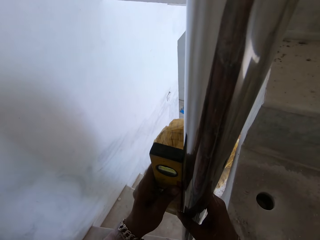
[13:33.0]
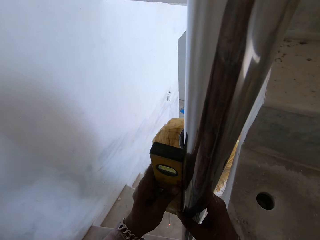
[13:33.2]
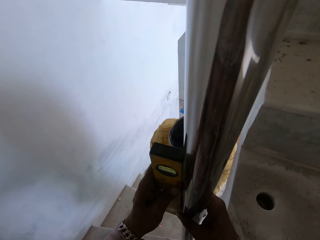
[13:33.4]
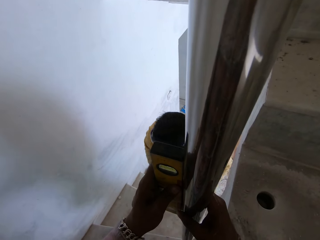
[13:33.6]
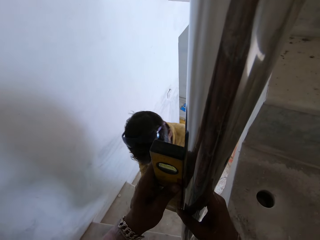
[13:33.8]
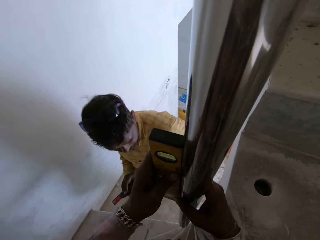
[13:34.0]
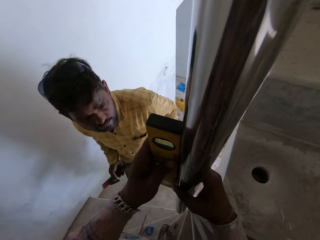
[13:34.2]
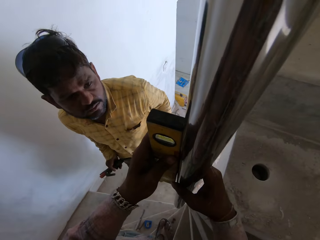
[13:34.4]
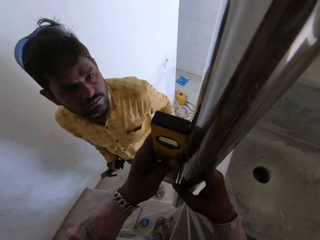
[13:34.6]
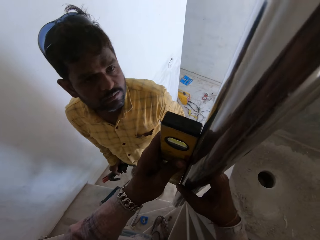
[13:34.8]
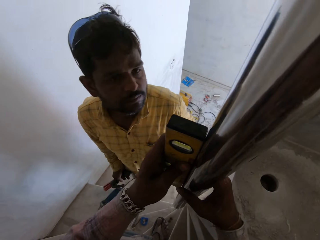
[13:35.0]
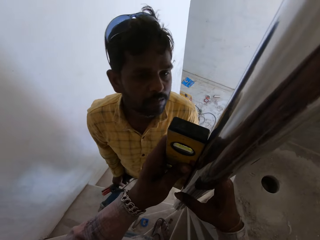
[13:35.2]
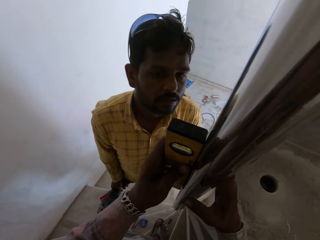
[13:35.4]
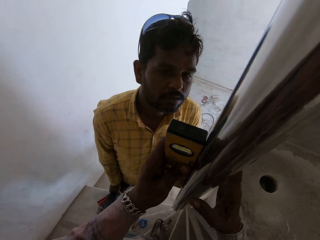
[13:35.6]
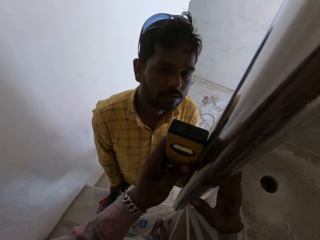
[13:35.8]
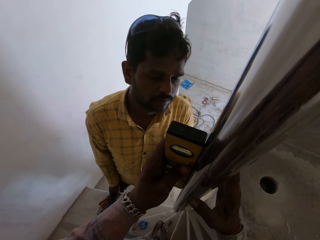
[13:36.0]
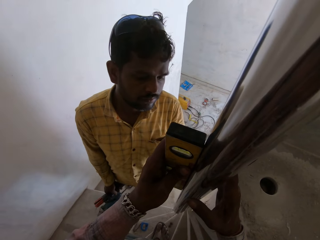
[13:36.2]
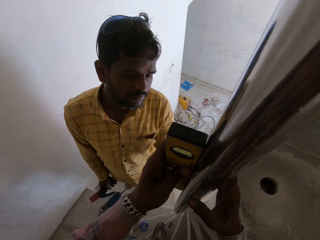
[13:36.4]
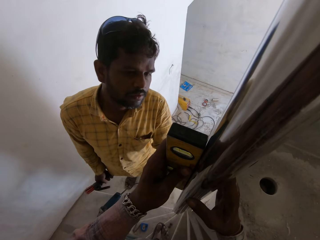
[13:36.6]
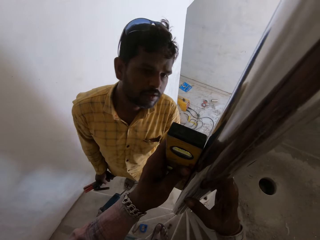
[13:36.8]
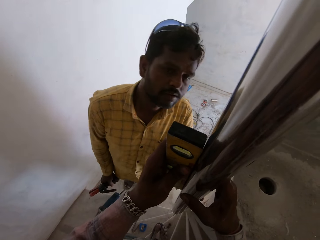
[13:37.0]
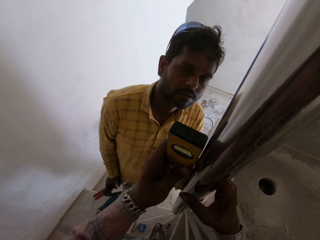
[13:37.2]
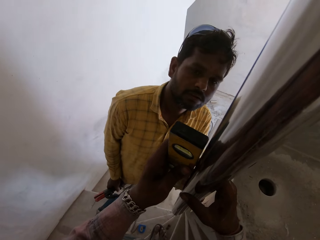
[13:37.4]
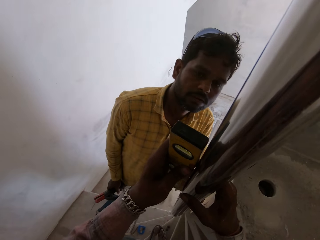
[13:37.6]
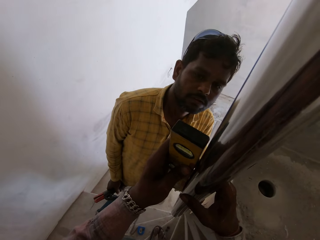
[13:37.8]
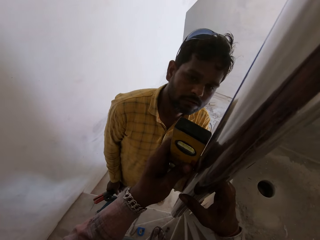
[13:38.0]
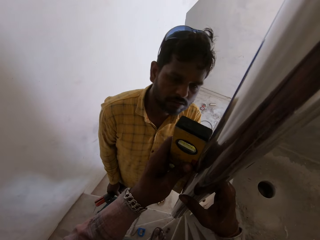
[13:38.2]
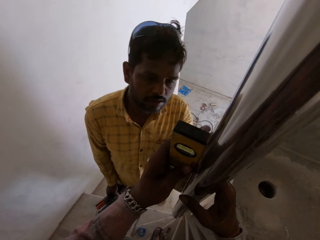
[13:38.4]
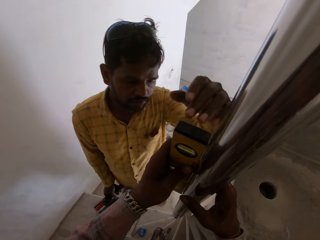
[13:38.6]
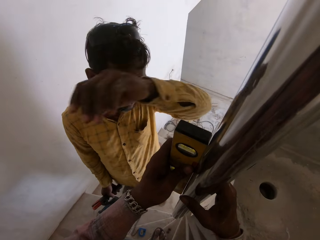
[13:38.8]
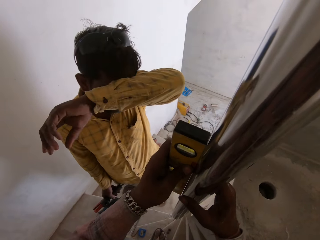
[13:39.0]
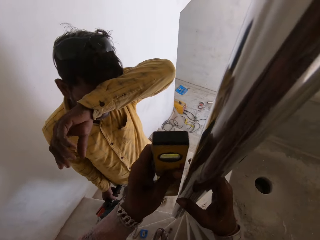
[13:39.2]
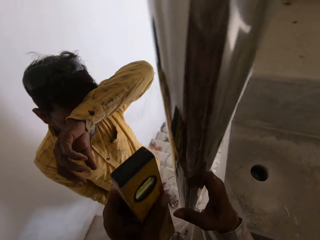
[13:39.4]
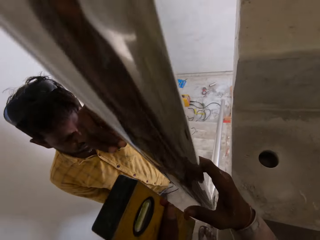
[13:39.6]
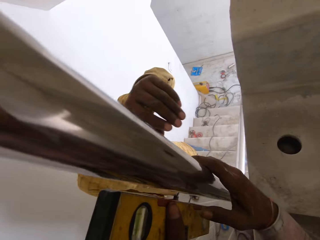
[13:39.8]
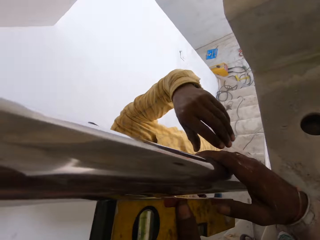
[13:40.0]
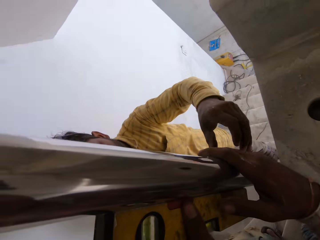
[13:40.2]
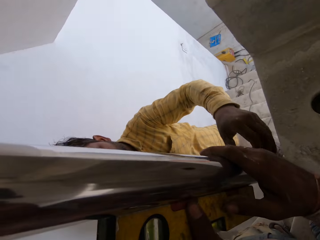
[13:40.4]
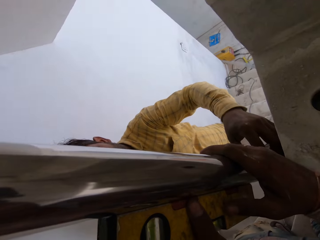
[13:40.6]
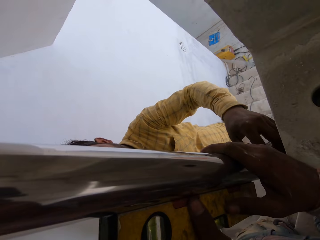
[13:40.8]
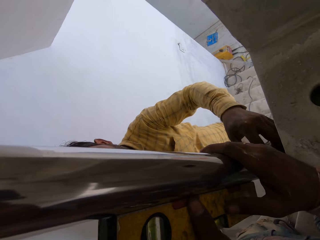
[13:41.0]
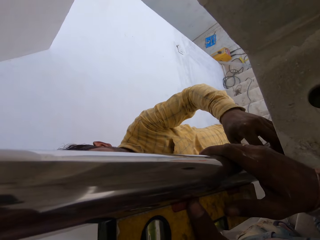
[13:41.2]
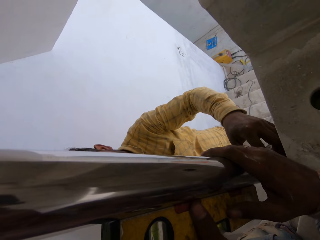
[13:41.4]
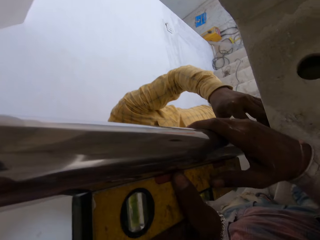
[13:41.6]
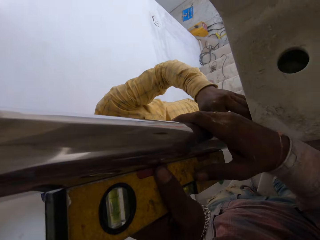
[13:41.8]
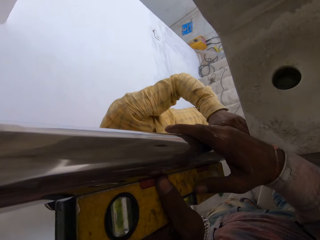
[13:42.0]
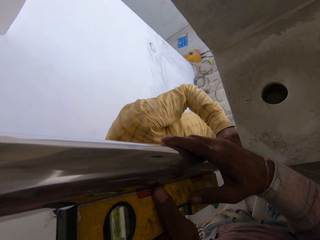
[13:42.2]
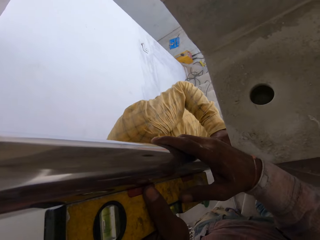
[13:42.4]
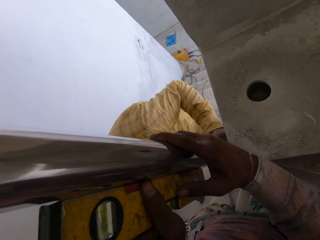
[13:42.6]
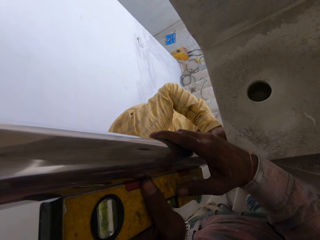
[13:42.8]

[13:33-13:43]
A man looks at the metal. The man wipes his face.

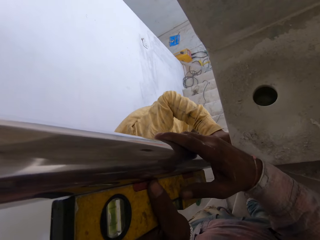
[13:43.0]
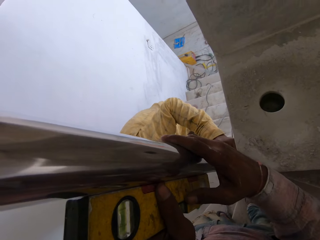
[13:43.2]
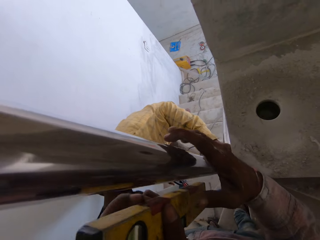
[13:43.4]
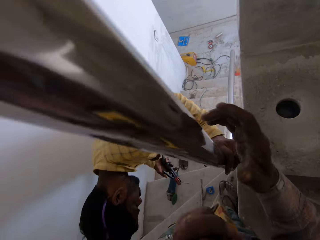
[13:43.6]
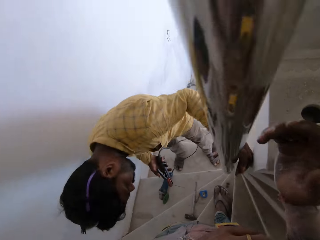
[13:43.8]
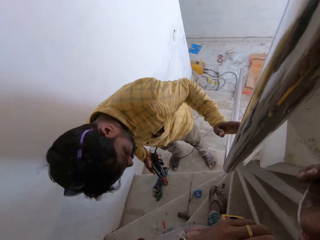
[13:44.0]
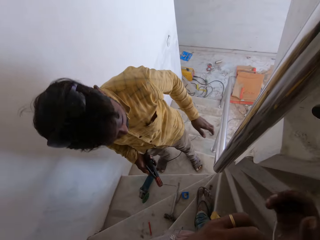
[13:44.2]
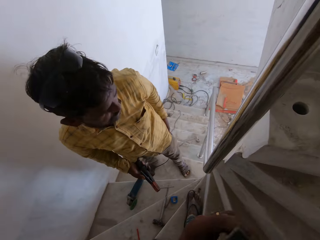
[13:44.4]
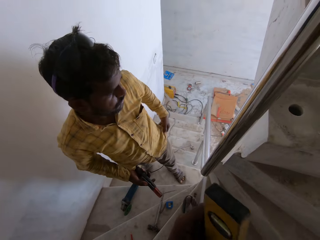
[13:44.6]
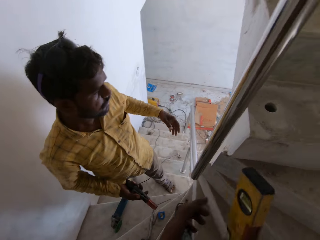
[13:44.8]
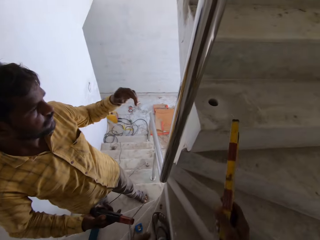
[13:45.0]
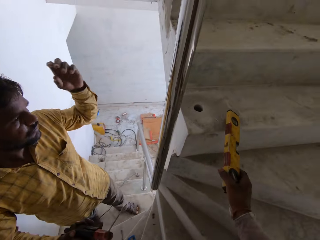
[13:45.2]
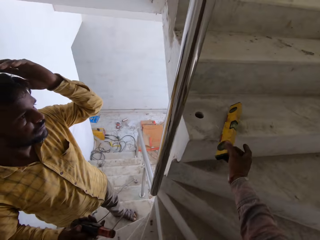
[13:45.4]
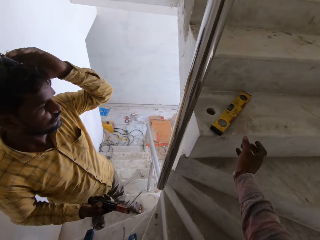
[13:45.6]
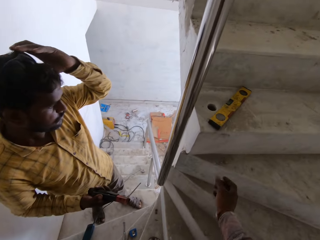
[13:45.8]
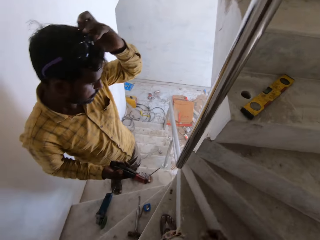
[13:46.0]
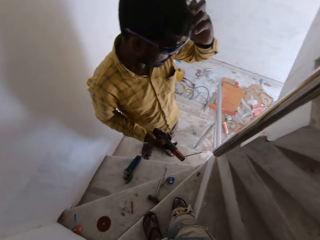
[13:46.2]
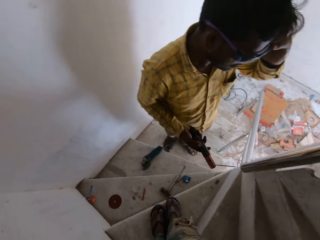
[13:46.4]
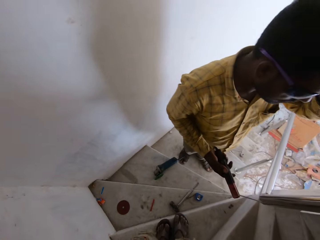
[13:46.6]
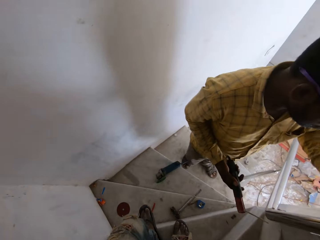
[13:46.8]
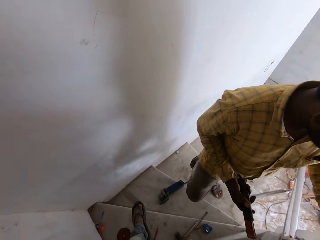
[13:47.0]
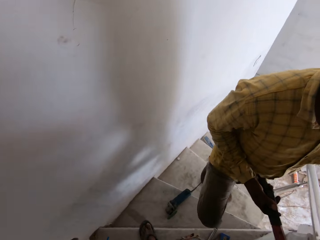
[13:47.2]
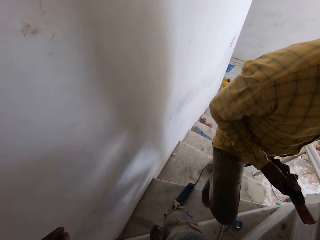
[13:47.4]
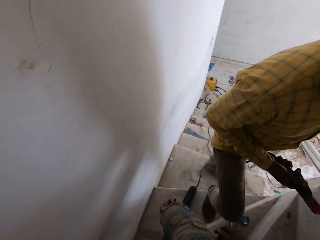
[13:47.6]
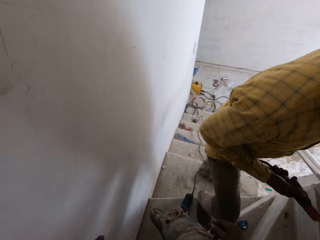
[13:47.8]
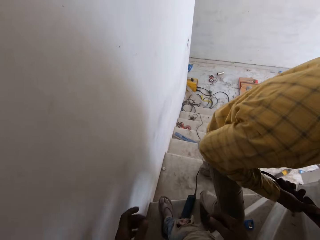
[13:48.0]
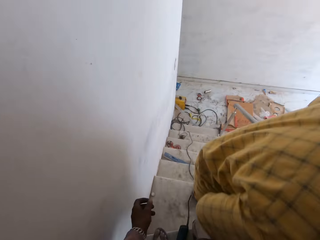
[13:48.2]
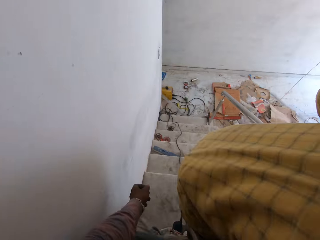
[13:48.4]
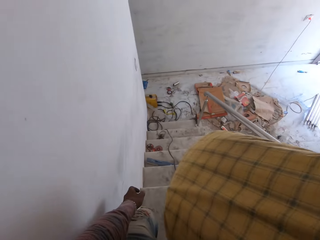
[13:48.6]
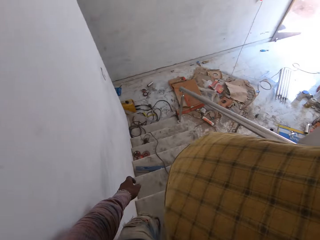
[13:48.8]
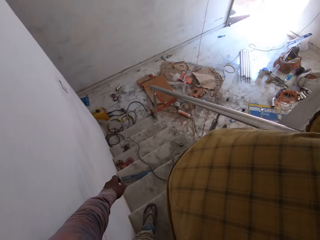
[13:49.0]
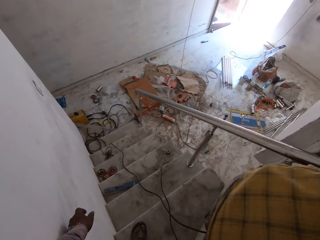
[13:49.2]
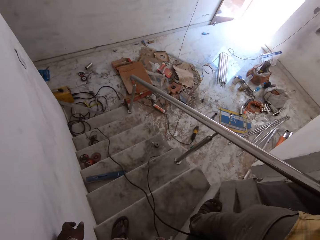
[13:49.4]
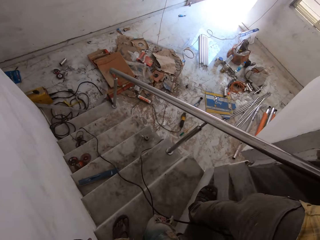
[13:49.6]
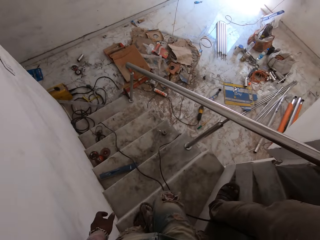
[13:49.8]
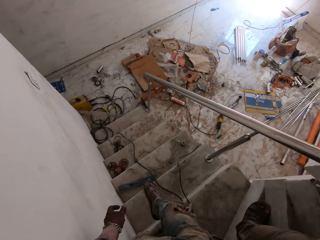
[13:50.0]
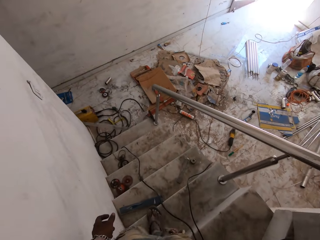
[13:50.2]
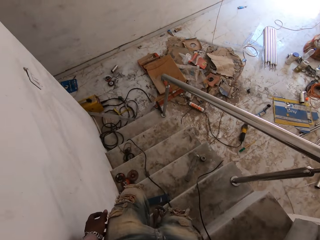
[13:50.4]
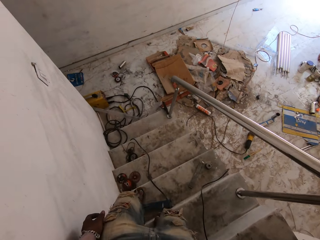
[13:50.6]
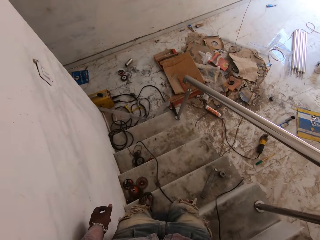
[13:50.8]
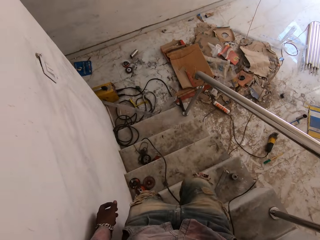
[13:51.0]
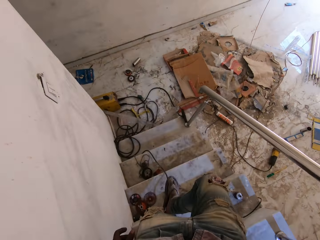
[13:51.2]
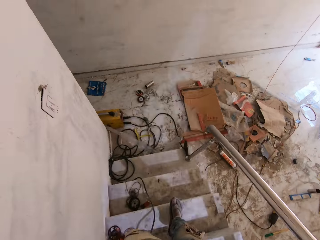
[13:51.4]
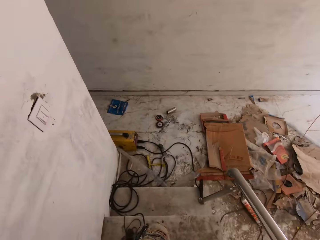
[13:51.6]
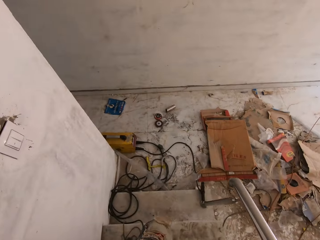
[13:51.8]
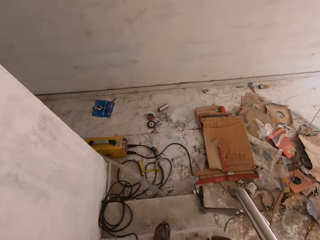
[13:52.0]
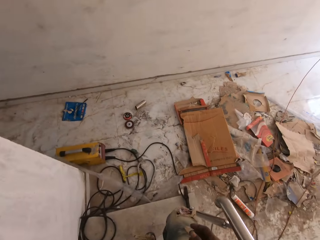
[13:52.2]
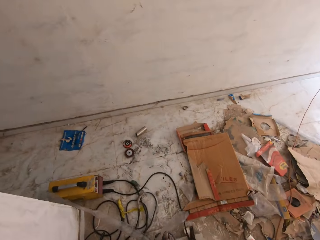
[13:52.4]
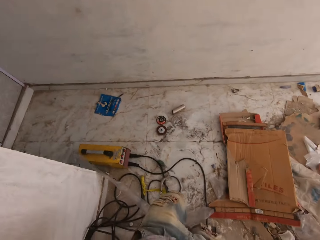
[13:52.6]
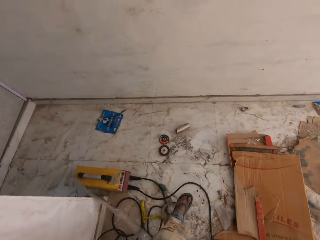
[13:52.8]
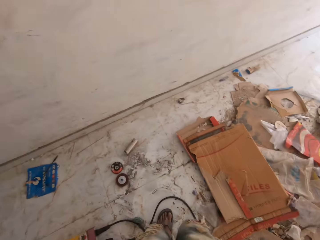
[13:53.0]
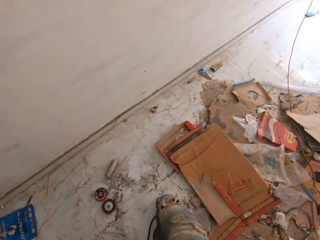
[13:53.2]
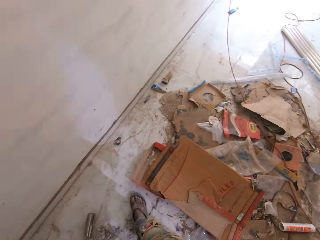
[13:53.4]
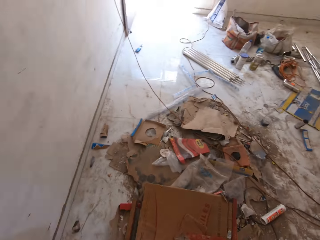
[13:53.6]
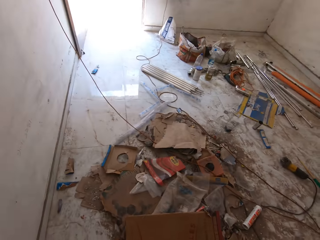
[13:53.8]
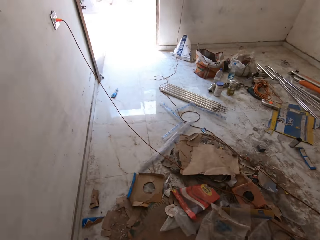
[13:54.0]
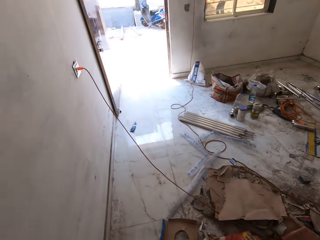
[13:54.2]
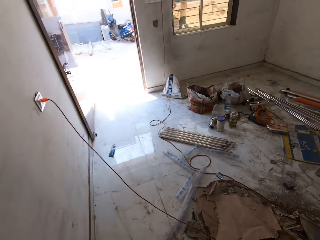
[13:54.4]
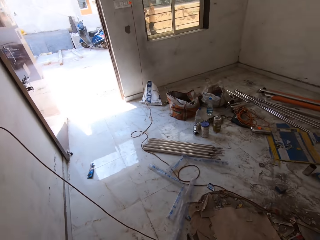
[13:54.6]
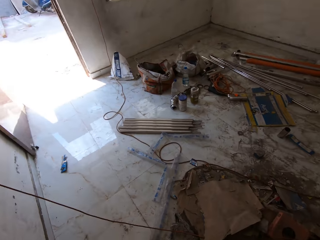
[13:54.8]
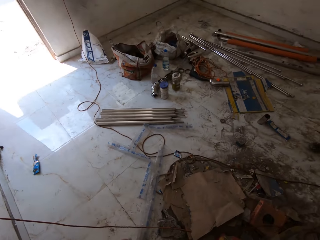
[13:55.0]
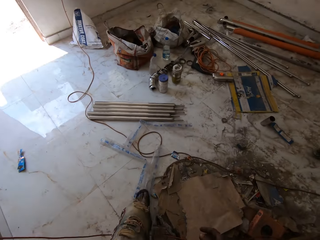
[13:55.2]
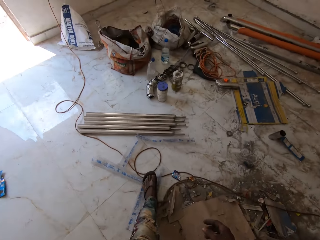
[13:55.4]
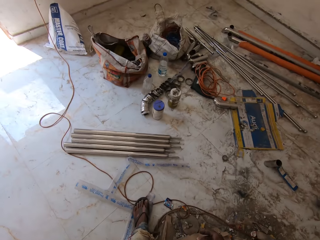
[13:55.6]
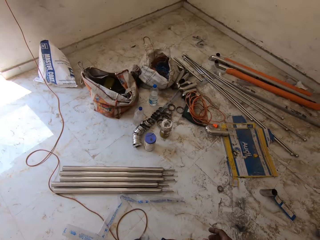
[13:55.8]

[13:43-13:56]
The camera wearer removes the leveler from the stair rail with his left hand. He passes the leveler from his left hand to his right hand. He drops the ruler on the staircase with his right hand. A man pulls the glasses on his head to his eyes with his left hand. The camera wearer walks down the staircase. He interacts with the man.
